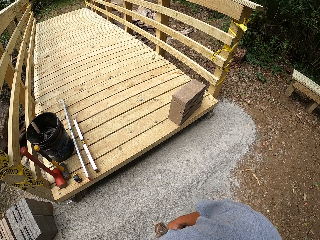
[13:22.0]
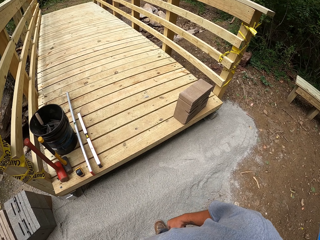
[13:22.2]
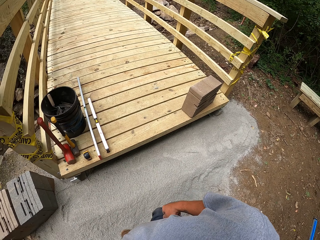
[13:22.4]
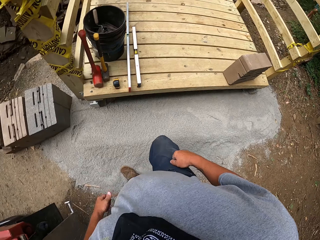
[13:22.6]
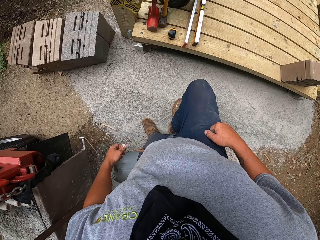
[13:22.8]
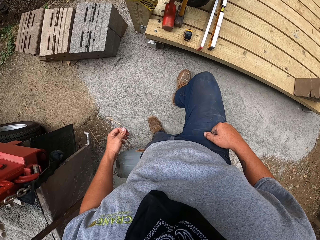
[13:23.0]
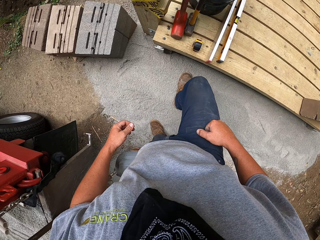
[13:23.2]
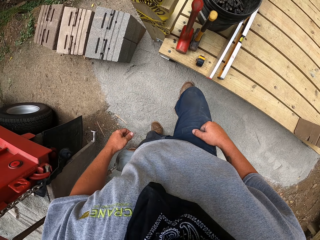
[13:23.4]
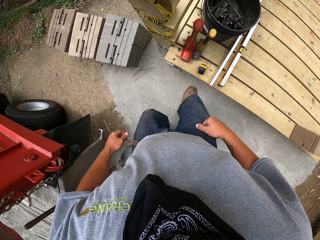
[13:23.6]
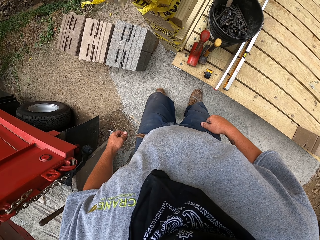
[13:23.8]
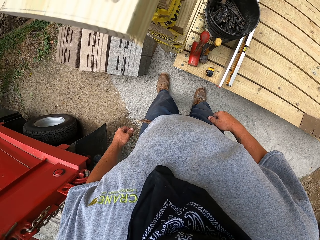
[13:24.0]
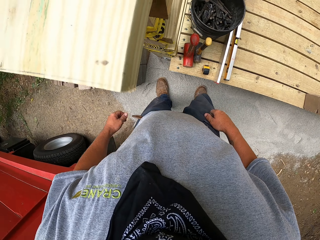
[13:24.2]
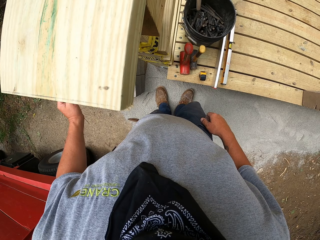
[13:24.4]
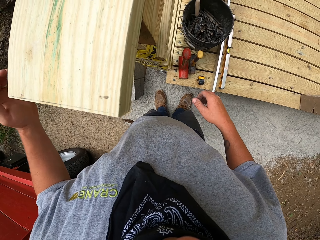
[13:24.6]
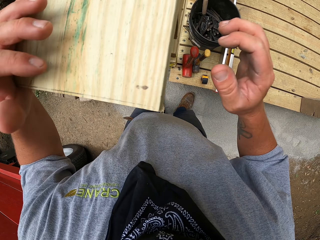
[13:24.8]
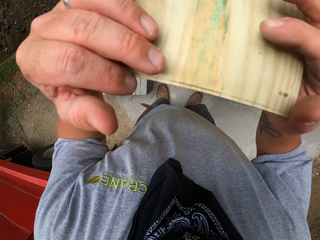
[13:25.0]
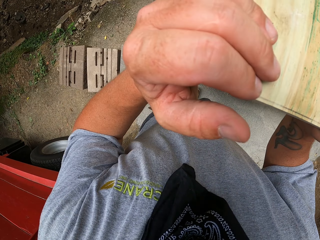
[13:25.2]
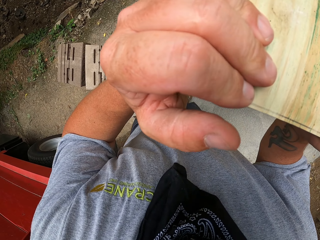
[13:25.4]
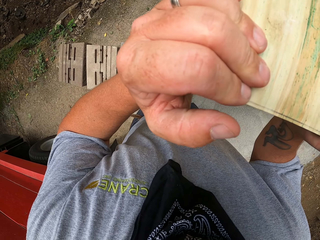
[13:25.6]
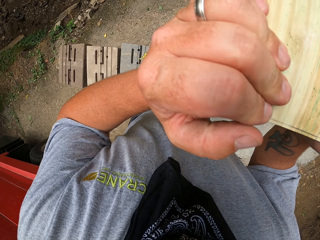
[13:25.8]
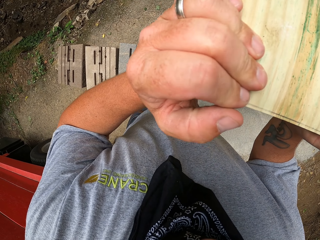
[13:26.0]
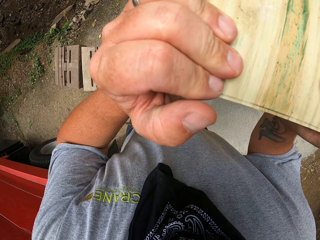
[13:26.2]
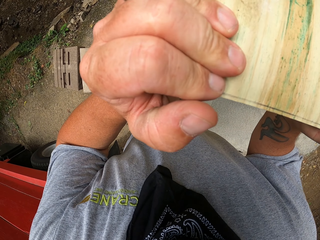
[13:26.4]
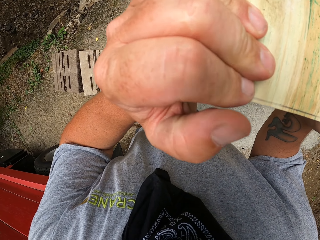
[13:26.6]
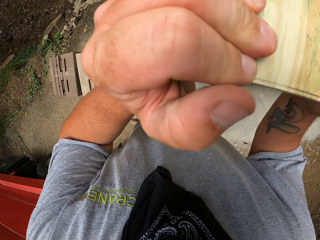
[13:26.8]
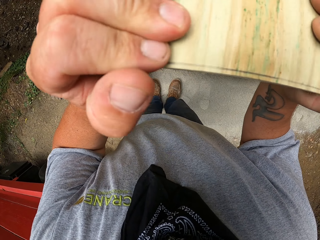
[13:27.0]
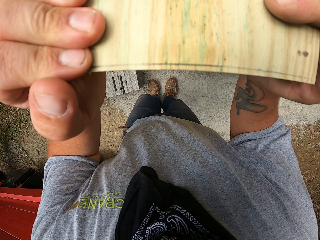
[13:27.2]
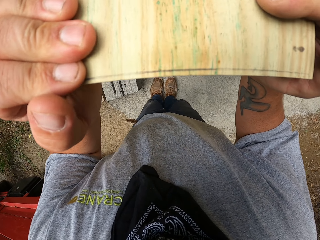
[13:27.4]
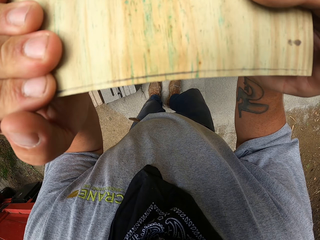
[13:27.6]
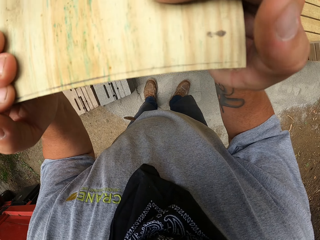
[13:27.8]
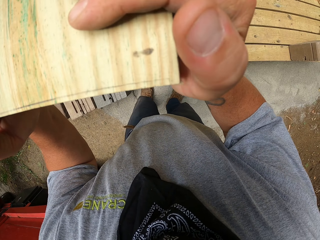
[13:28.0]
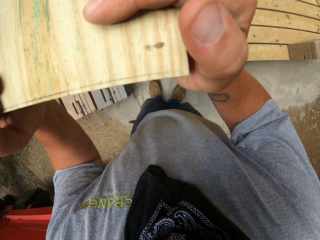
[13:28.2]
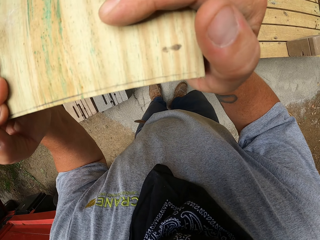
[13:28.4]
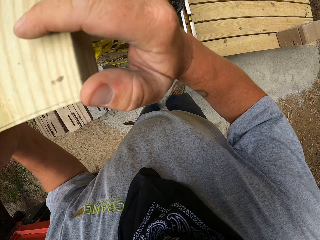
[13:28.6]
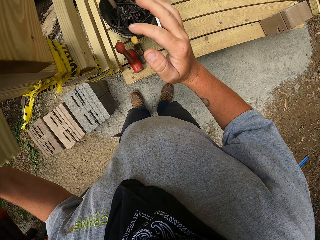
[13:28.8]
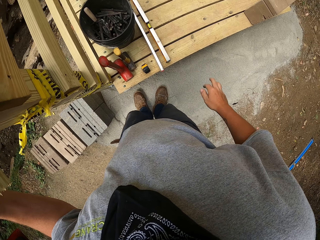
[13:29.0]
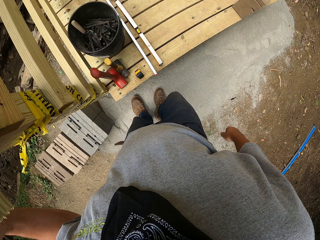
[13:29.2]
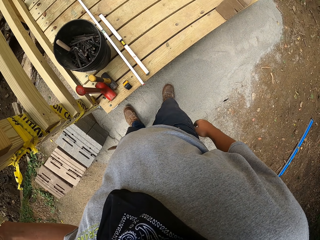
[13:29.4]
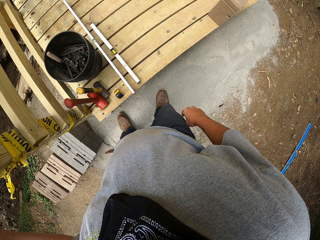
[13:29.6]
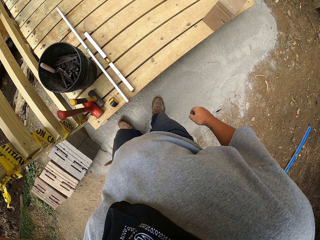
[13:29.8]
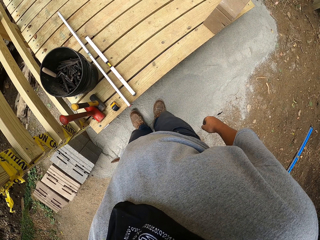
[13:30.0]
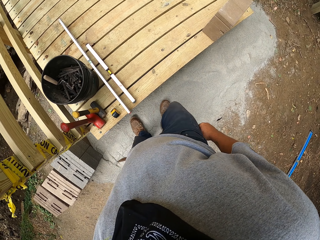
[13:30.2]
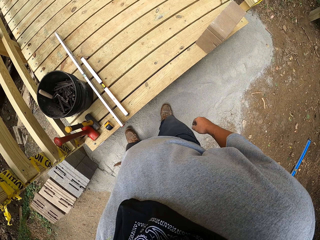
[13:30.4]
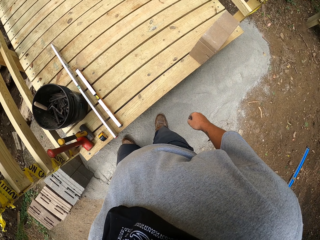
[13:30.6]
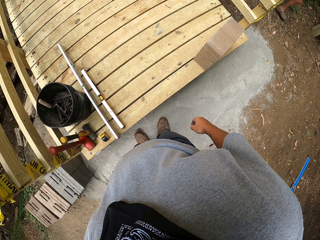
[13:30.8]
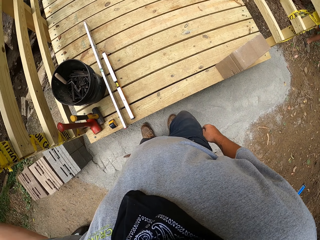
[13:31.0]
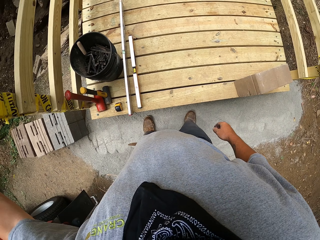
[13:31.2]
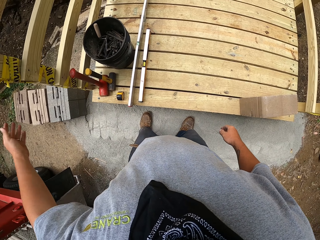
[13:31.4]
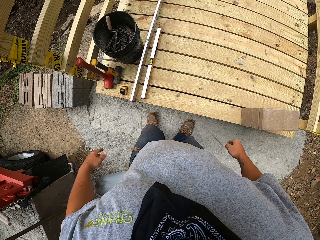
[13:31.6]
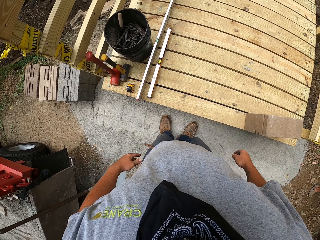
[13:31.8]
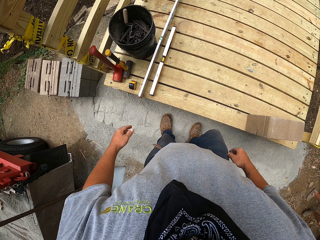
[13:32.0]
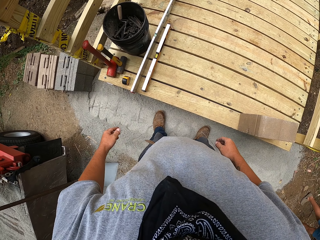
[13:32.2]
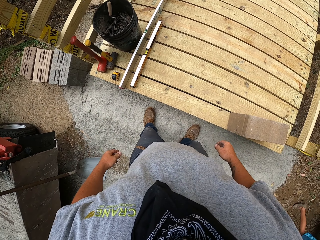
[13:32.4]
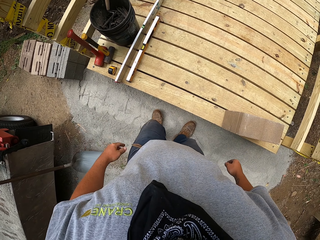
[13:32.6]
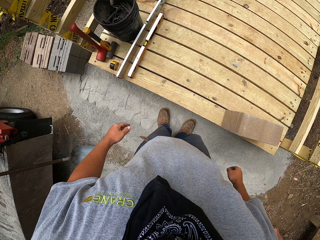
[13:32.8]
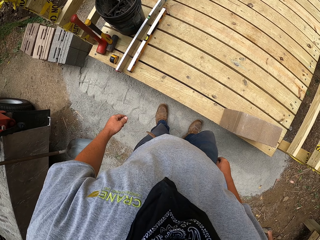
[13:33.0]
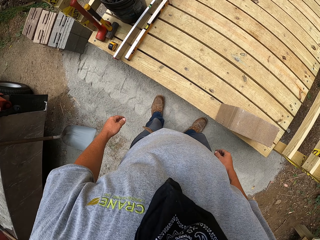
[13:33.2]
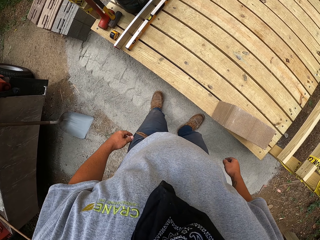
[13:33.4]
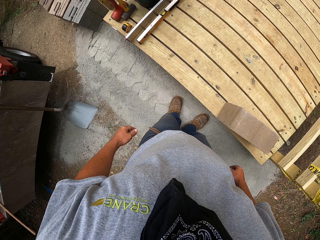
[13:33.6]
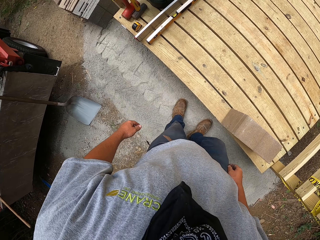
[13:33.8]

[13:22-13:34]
The camera wearer steps on the sand to flatten it with his legs. He holds a piece of wood. He touches the wood. He levels the sand or cement with his legs.

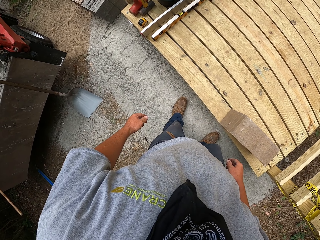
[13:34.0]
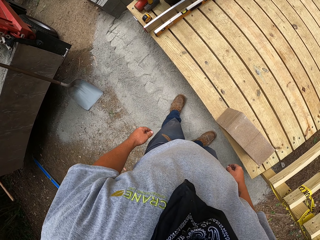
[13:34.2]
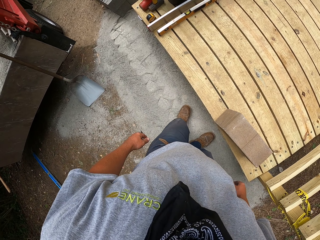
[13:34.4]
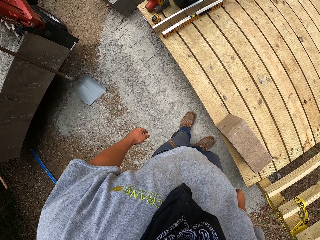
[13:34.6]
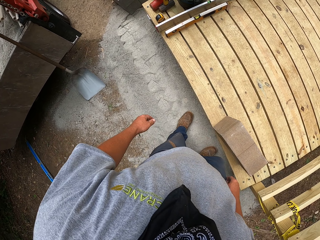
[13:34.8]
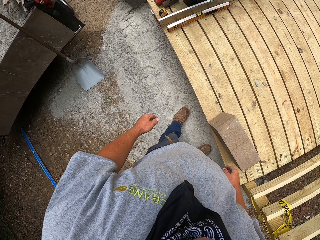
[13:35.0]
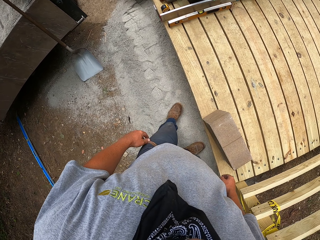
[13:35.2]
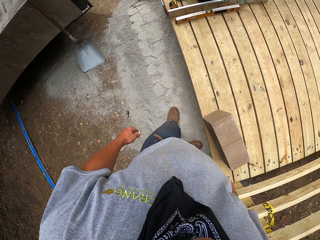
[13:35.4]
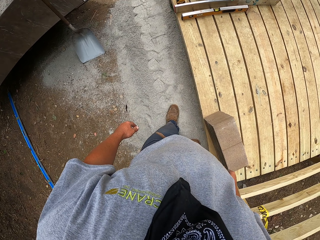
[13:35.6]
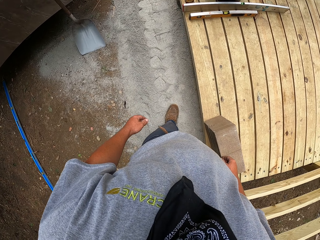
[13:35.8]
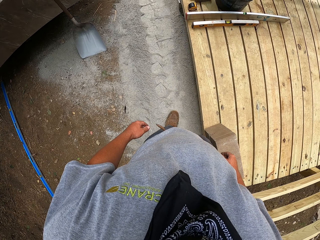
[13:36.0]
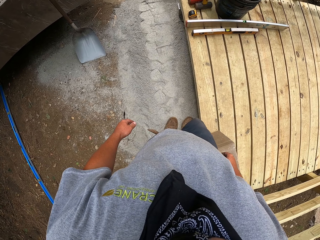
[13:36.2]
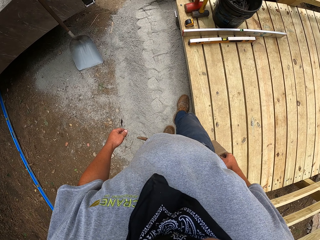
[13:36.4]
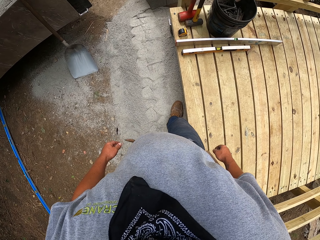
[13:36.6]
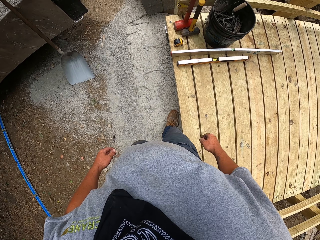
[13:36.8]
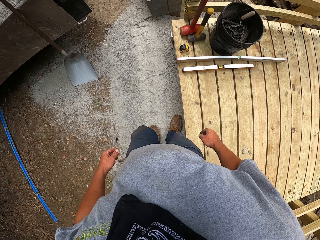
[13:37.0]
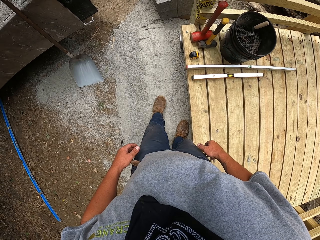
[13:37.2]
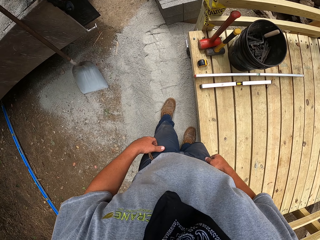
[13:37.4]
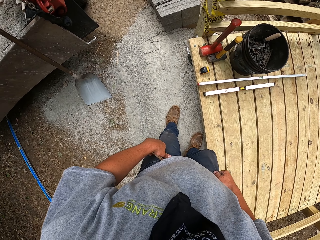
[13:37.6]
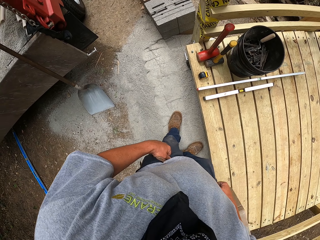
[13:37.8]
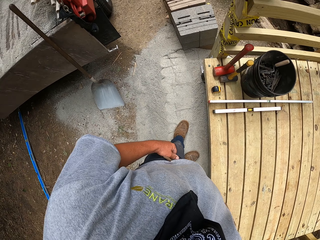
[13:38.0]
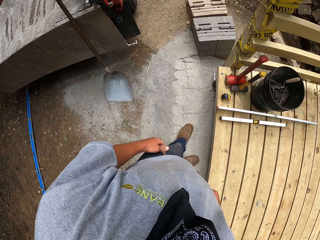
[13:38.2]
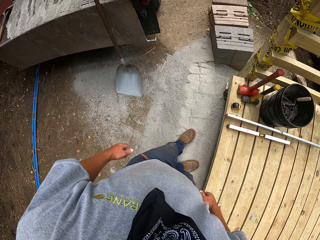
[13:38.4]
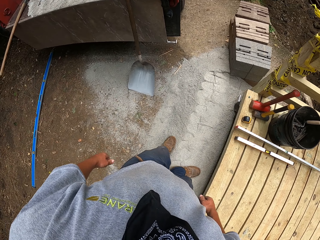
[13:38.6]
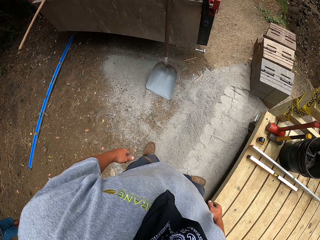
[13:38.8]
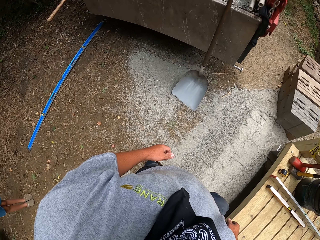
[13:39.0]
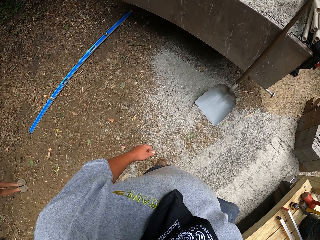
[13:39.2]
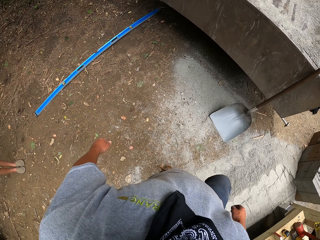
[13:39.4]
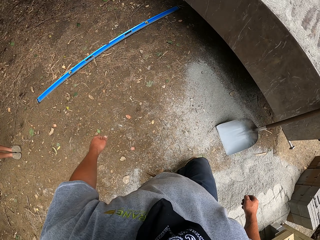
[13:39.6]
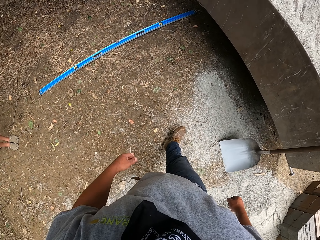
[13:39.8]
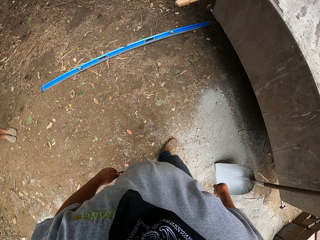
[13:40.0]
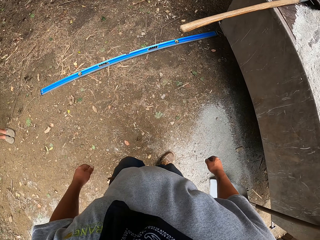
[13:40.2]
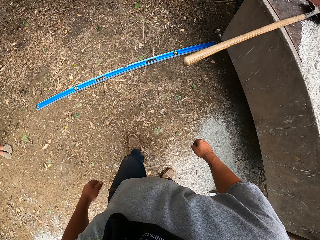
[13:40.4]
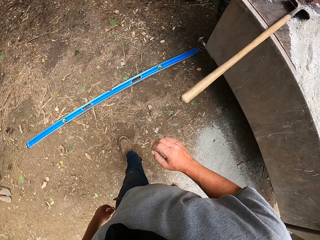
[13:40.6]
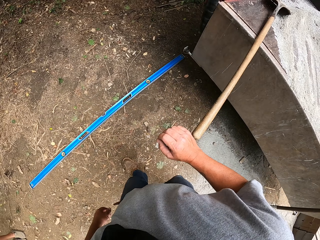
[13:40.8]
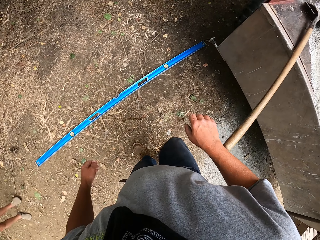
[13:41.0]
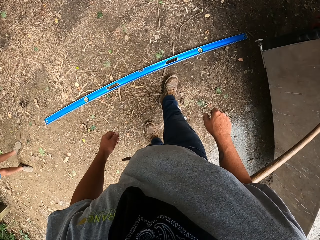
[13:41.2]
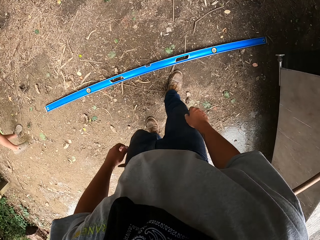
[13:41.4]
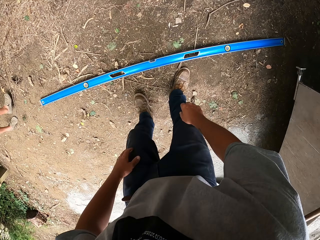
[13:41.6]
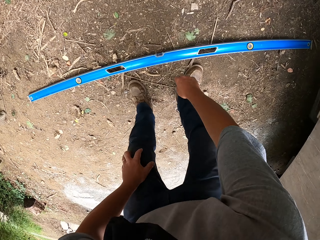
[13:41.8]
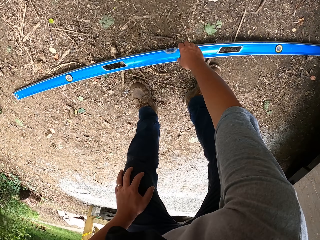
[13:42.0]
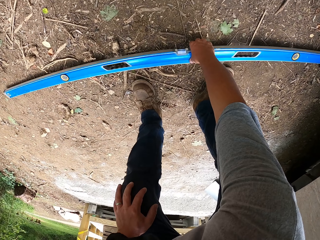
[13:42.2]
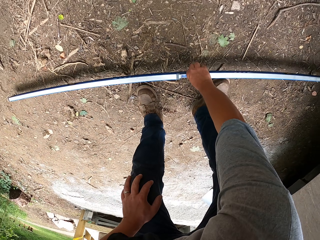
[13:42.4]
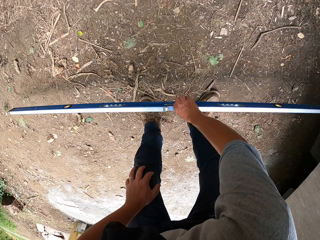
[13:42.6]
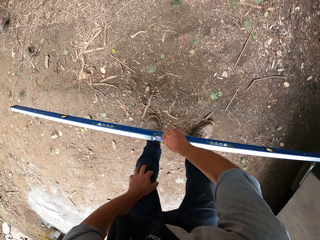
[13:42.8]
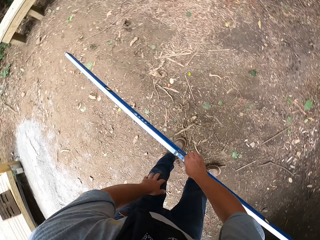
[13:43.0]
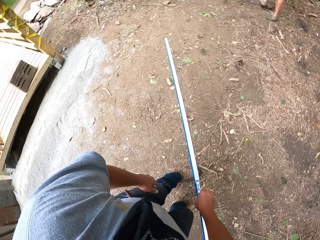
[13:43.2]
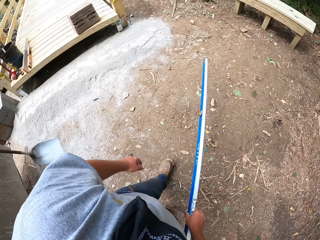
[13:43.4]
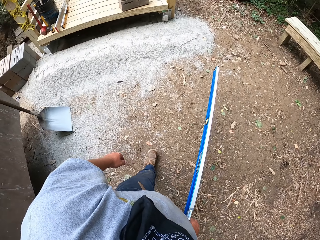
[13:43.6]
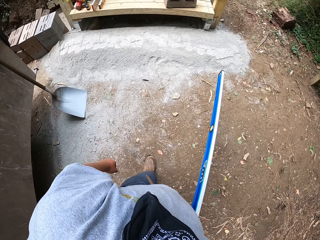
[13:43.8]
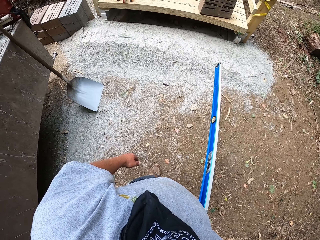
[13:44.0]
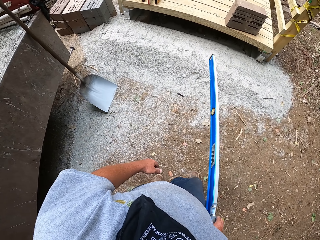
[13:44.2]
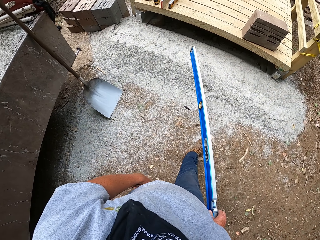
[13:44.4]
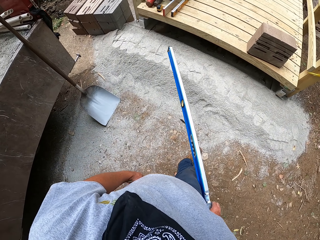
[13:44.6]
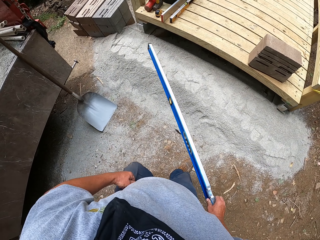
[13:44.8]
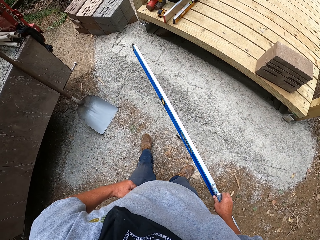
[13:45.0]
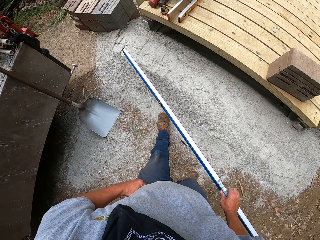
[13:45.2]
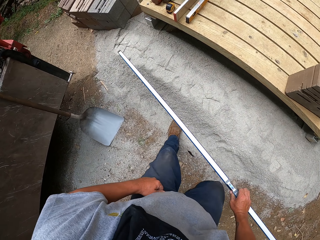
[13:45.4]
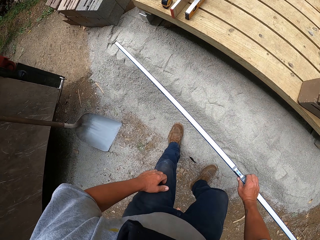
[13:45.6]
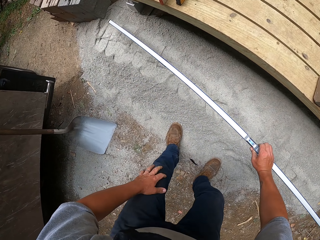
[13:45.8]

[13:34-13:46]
The camera wearer walks on the cement. They walk around the field. They pick up a metal roll rail from the ground. They walk towards the cement.
